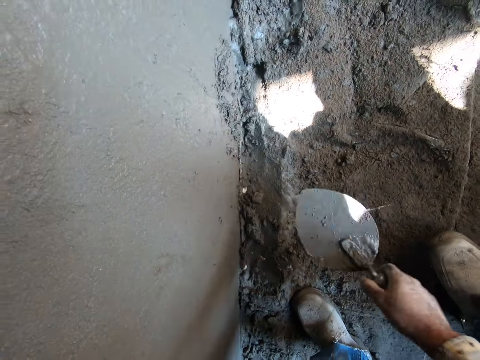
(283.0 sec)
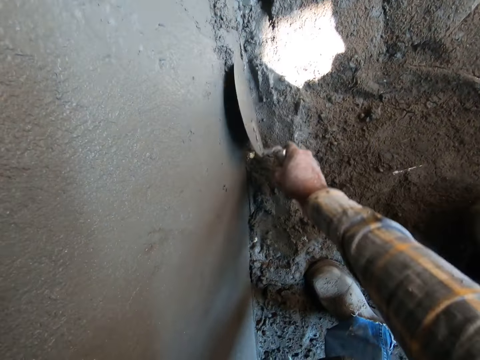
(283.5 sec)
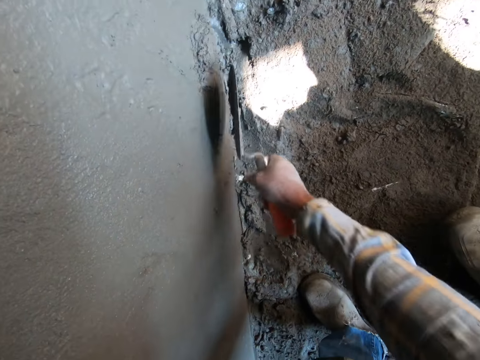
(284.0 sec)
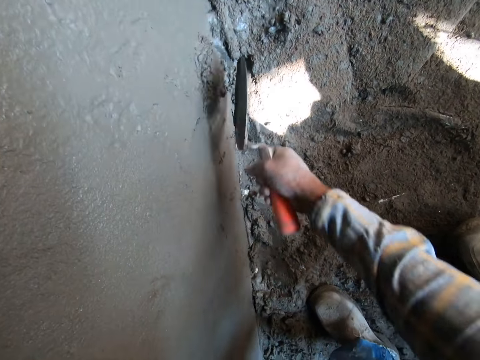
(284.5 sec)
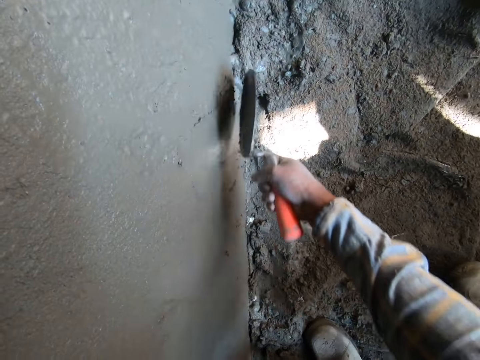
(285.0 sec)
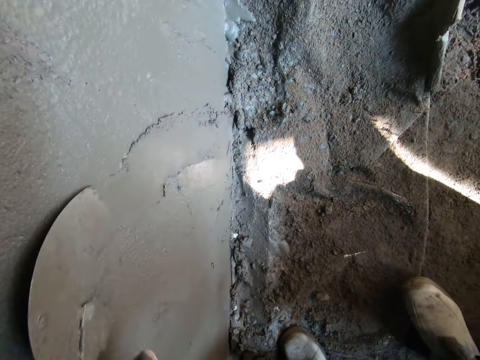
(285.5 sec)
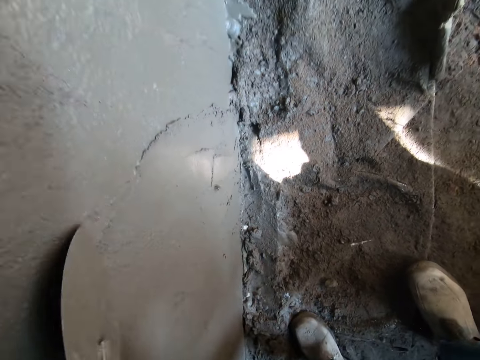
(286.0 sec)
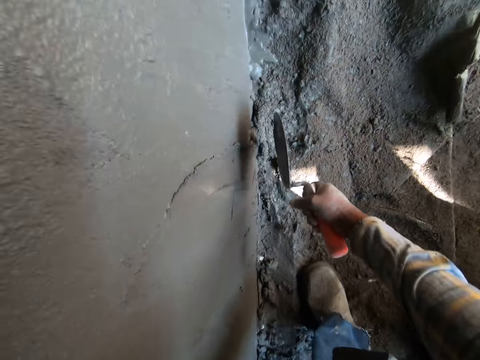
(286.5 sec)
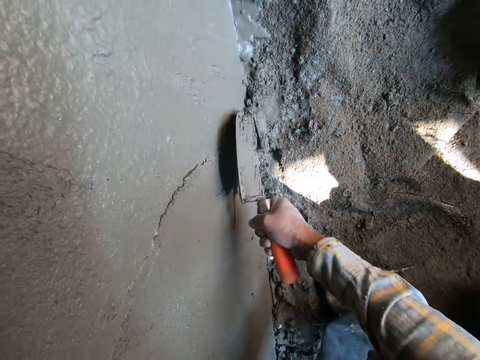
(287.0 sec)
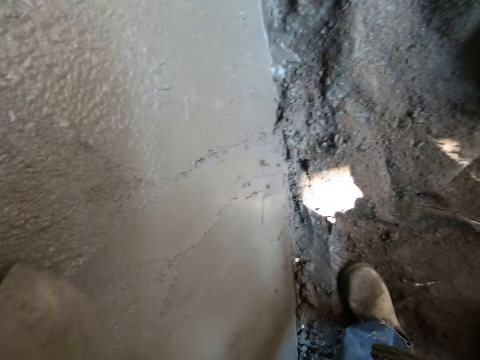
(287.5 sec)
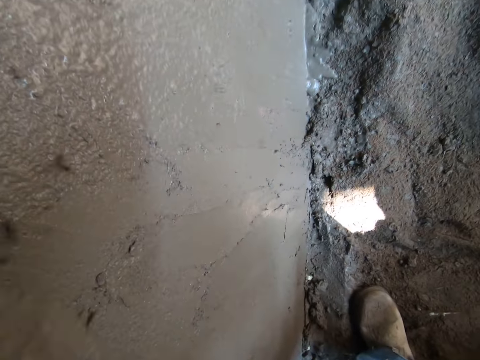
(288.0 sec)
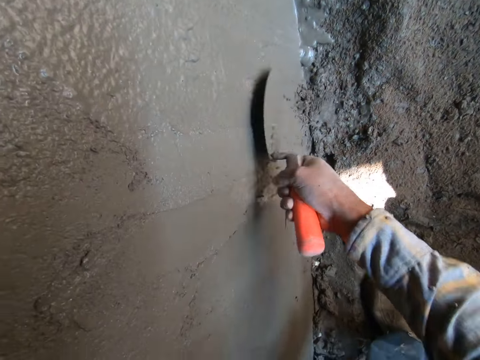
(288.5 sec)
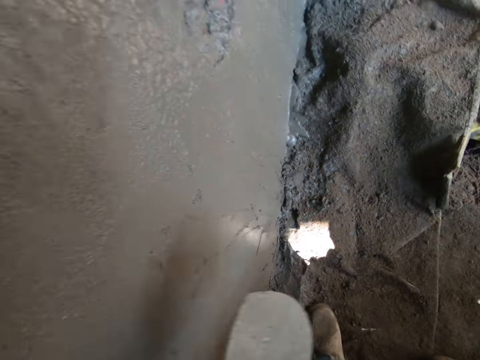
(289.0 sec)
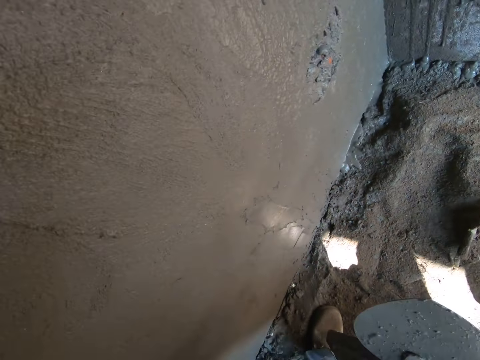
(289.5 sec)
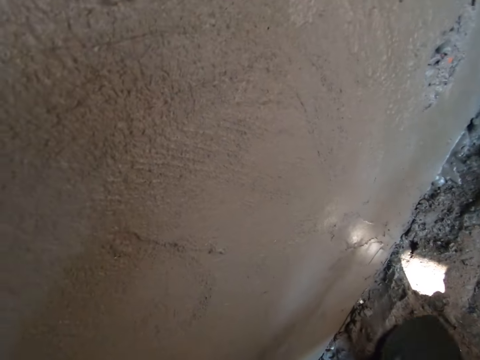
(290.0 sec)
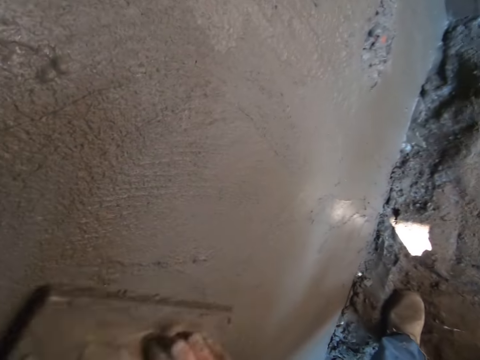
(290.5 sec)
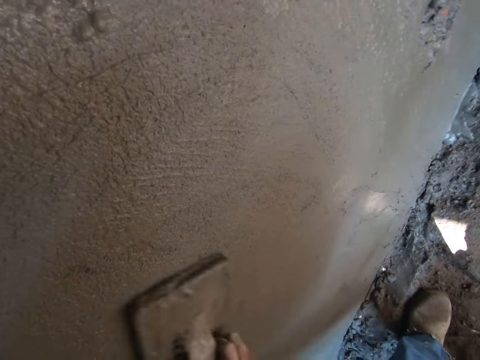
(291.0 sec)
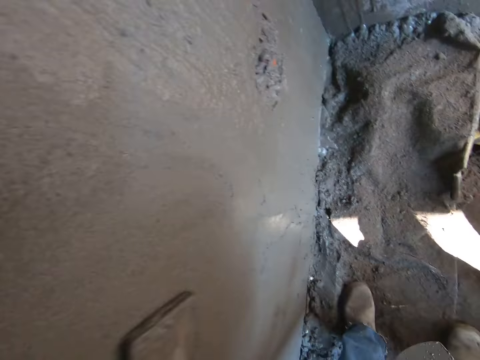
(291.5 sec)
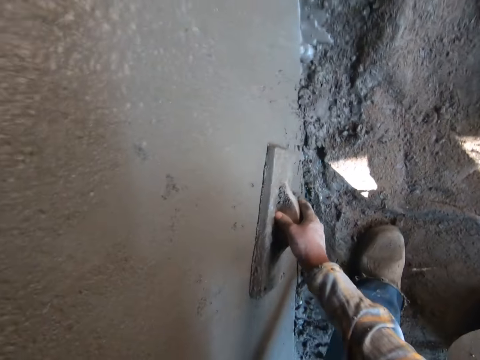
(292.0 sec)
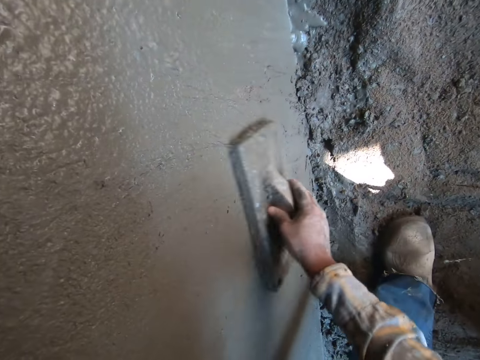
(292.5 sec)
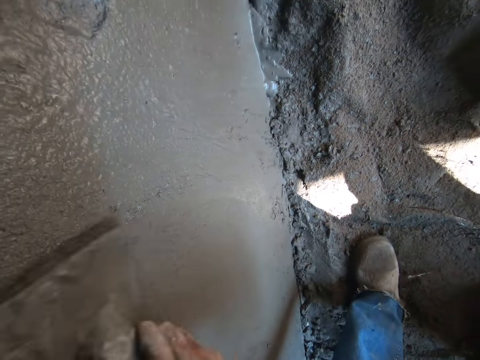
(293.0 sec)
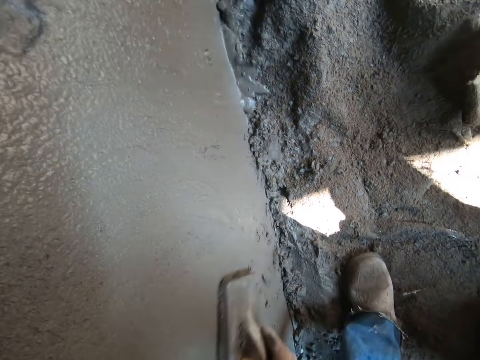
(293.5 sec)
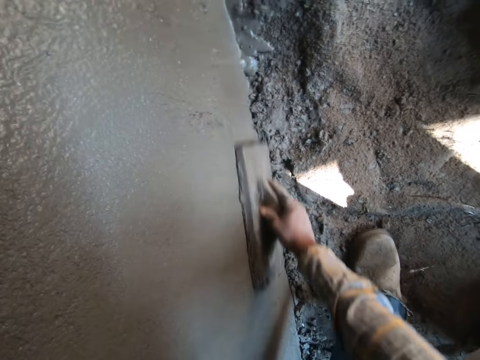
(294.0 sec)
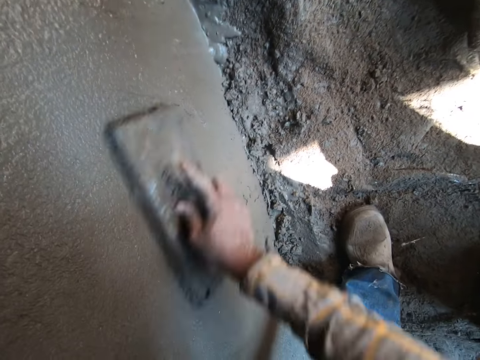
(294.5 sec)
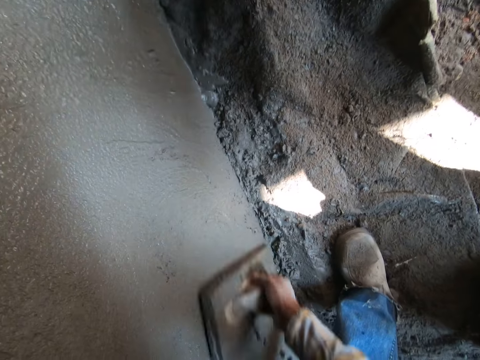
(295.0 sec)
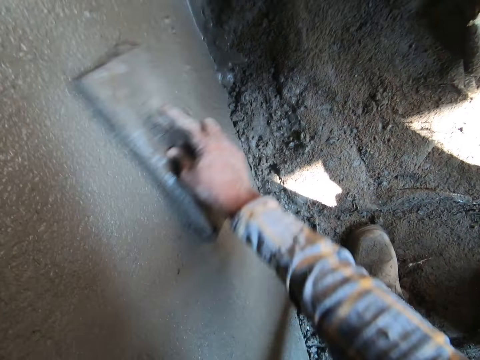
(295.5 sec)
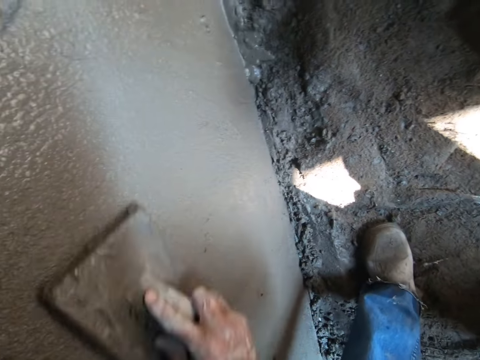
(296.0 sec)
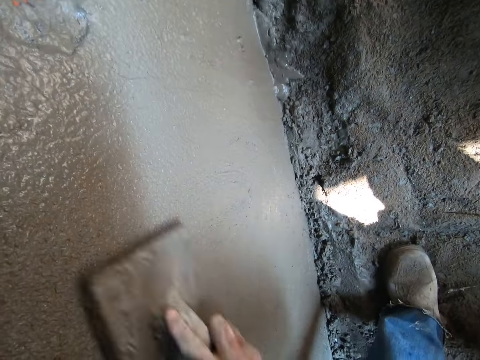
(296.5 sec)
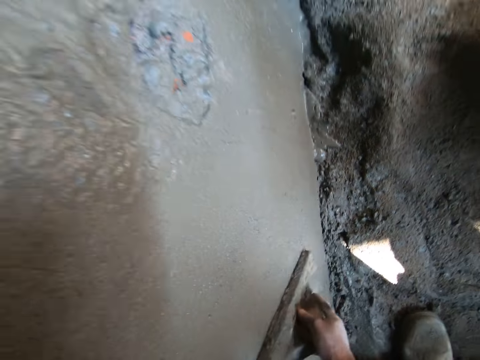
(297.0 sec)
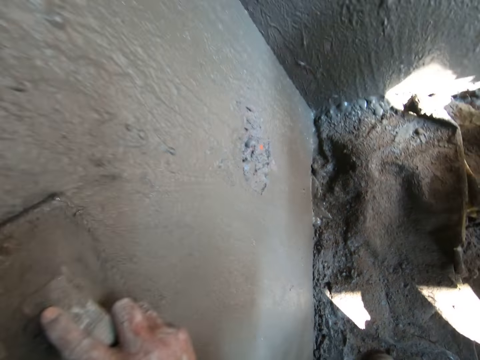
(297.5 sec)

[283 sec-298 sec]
The camera wearer plasters the wall. He plasters the wall again. He smoothens cement on the wall with a plastering trowel in his right hand.

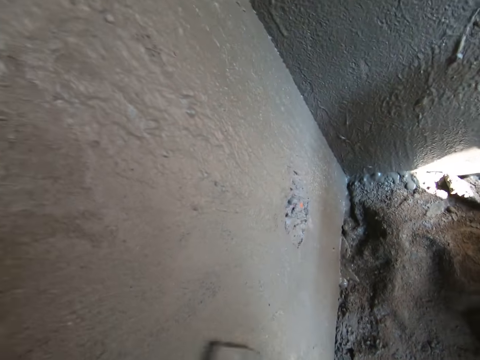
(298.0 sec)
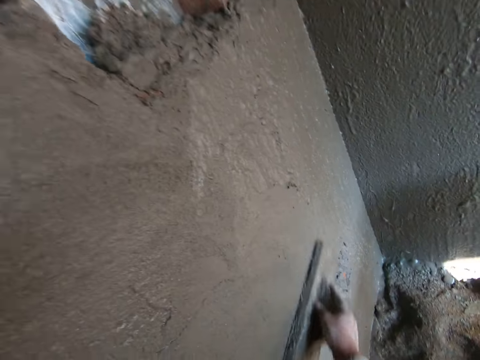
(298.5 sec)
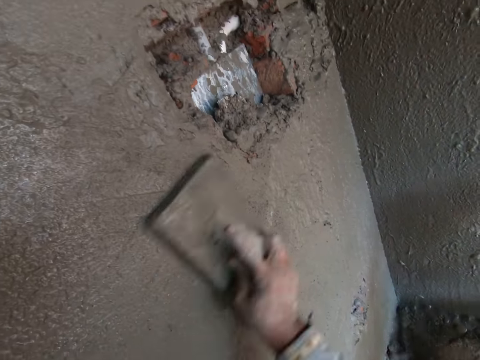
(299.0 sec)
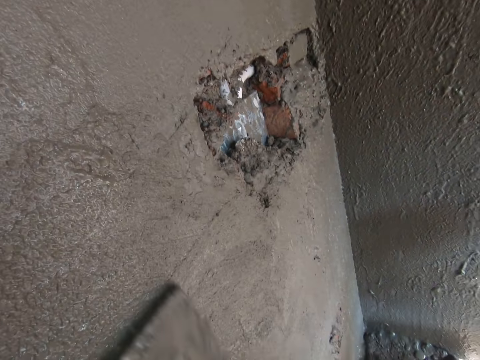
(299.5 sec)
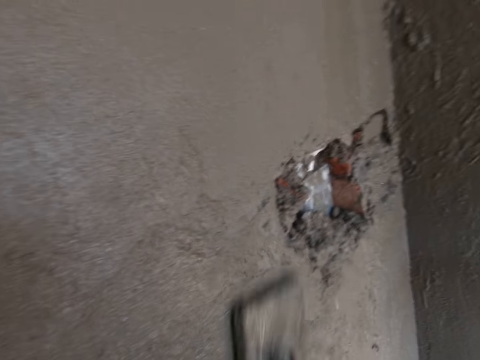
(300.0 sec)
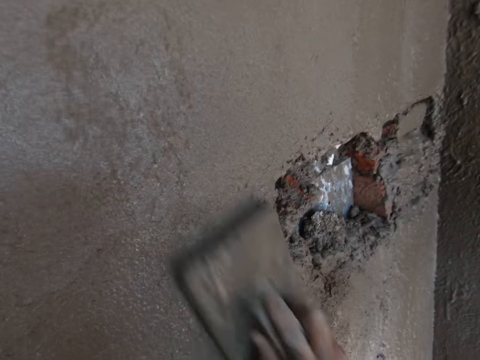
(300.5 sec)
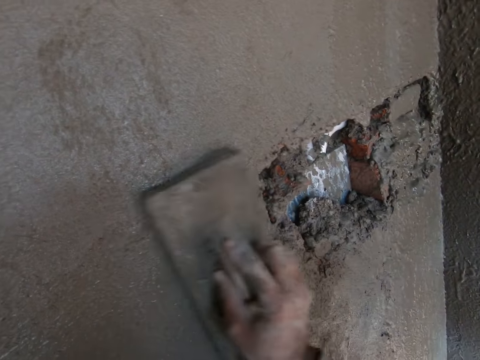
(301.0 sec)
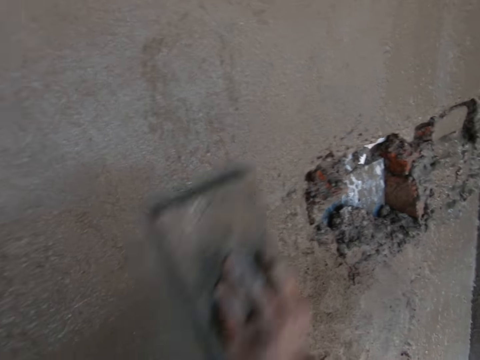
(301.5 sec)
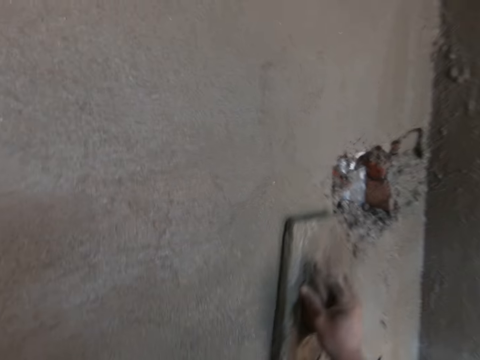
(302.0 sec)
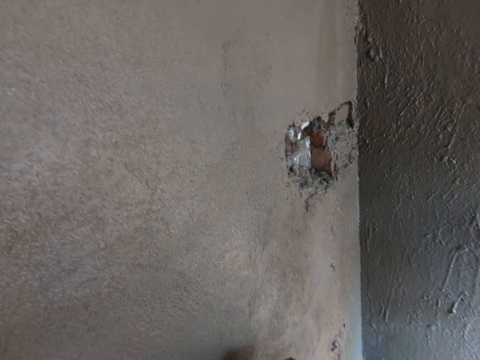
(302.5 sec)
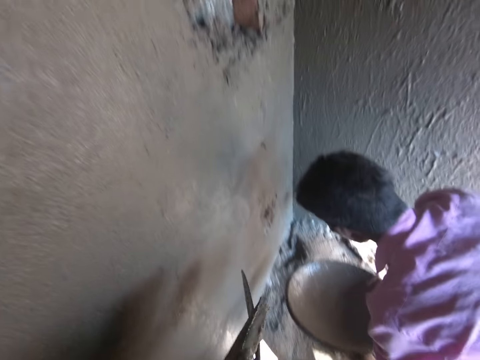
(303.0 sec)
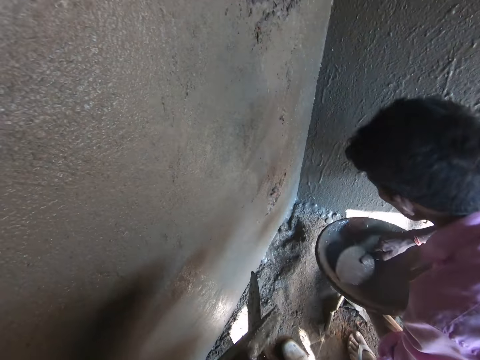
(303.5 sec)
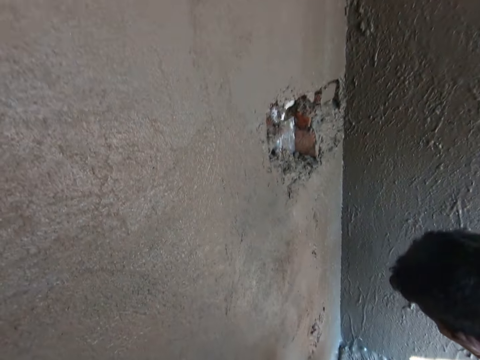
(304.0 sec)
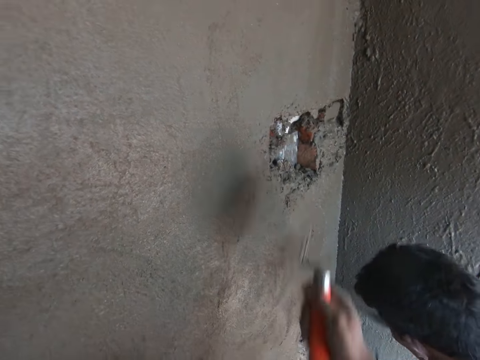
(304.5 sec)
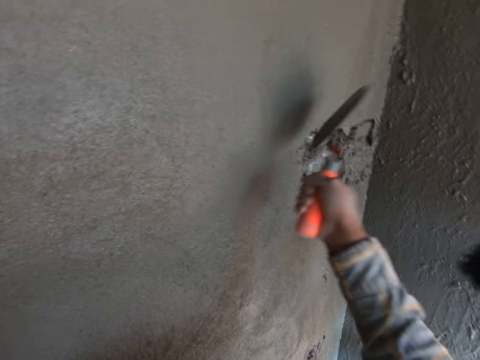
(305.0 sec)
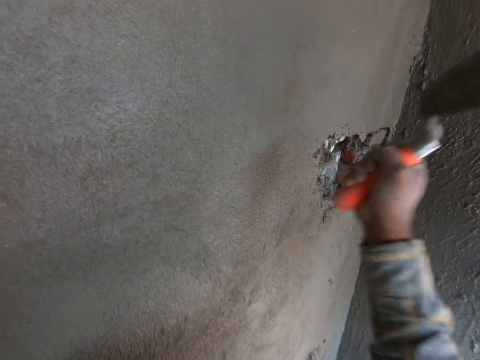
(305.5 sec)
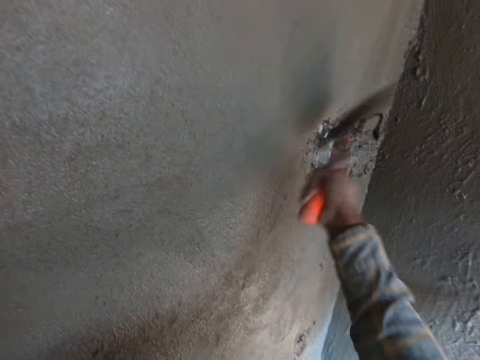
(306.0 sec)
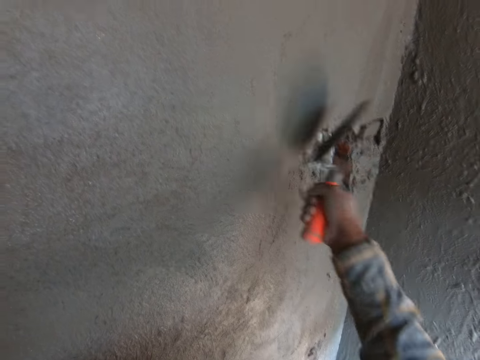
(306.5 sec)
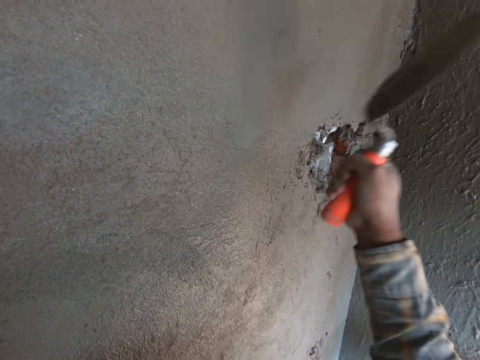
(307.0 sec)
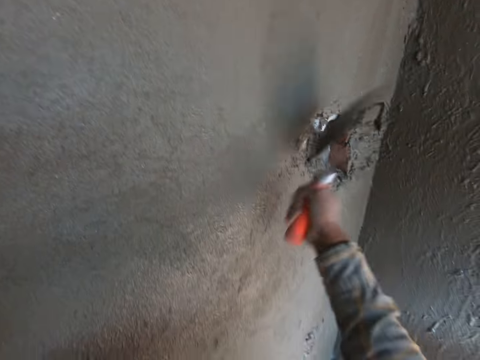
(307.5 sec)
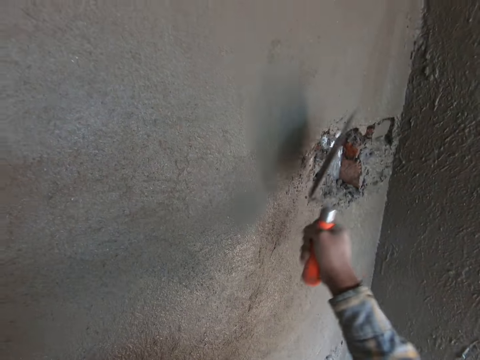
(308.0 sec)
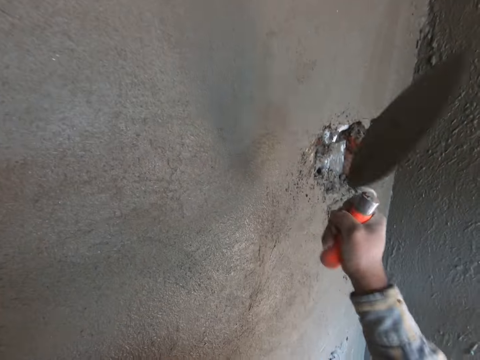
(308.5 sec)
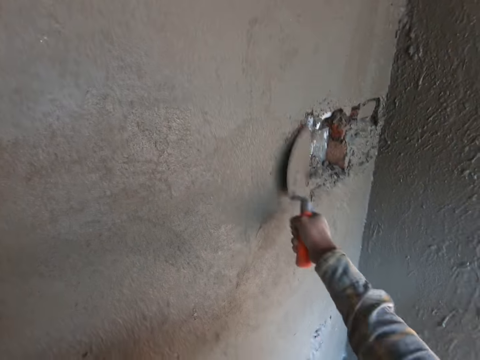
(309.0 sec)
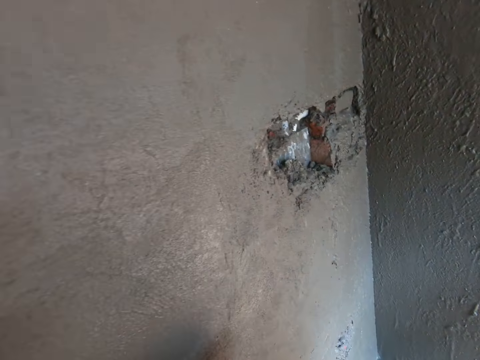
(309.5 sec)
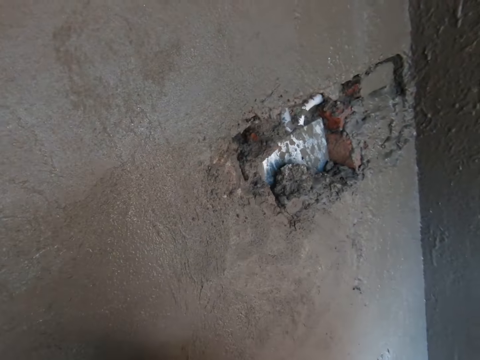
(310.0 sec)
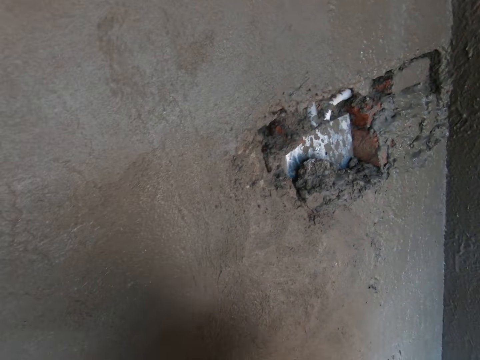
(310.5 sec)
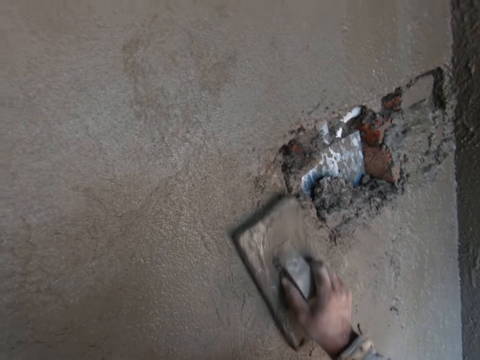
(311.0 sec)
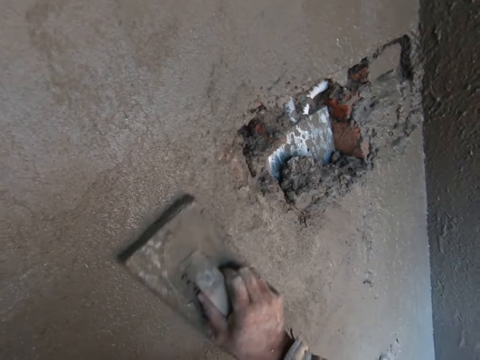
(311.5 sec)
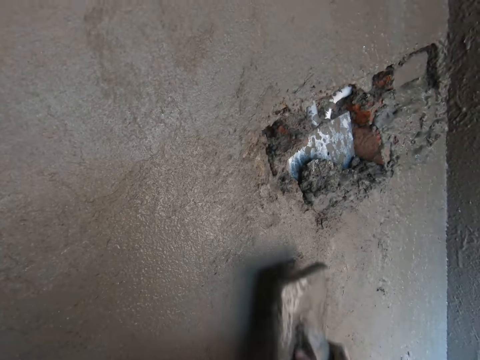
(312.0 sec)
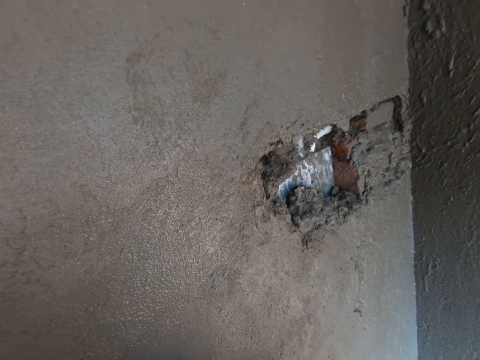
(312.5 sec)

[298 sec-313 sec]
A man puts cement on the wall. The camera wearer hits the wall with a hand trowel in his right hand. He looks at the wall. He smoothens the cement on the wall with a plastering trowel in his right hand. He plasters the wall.
